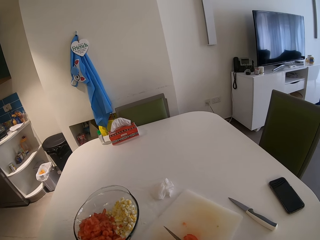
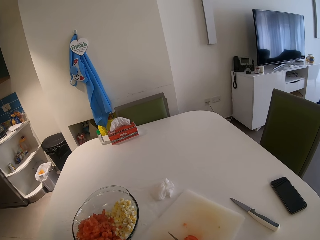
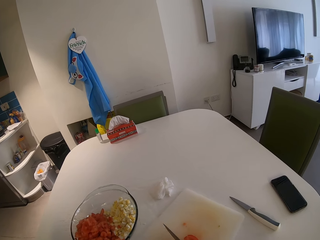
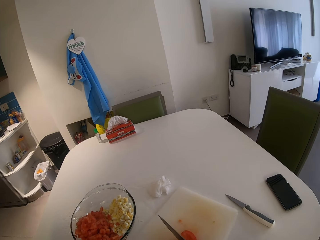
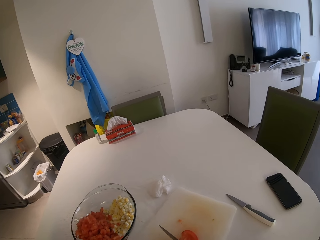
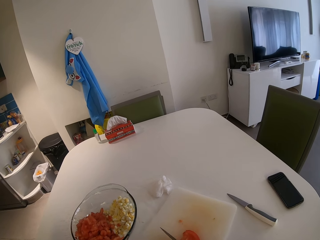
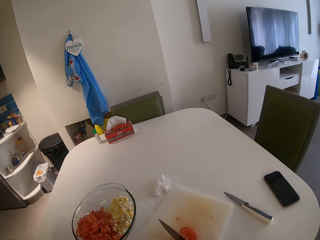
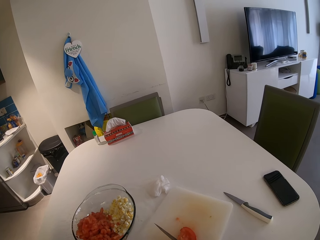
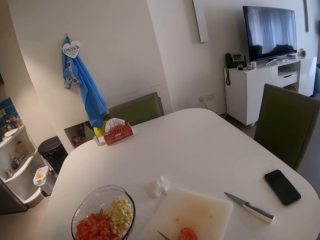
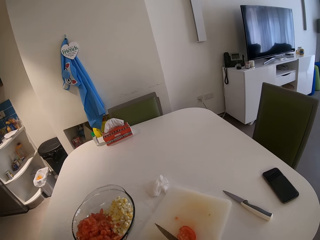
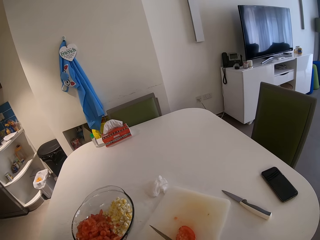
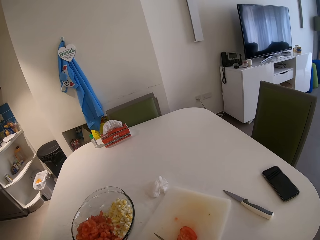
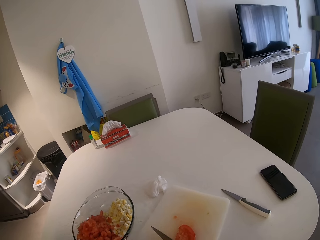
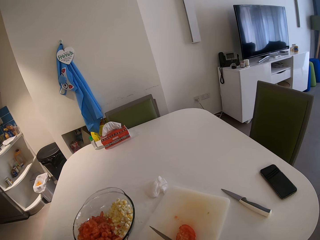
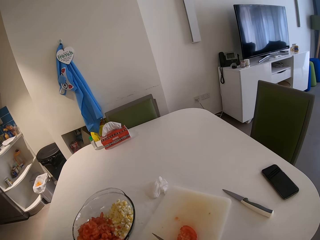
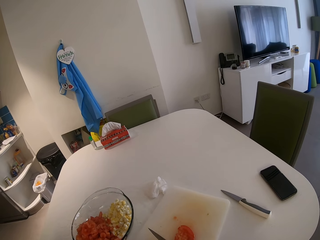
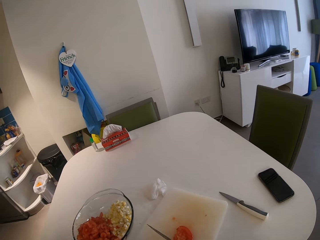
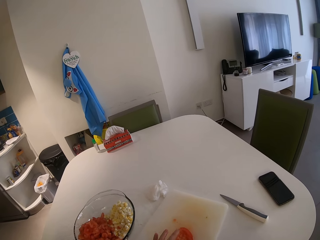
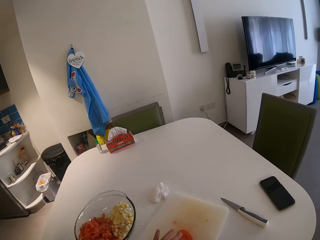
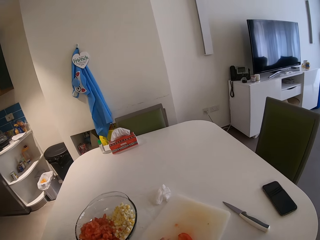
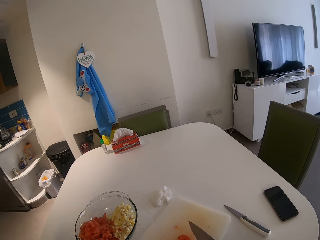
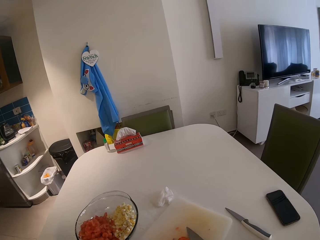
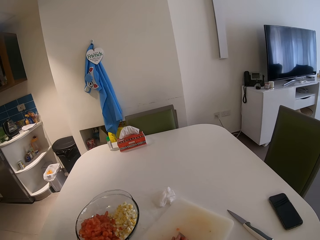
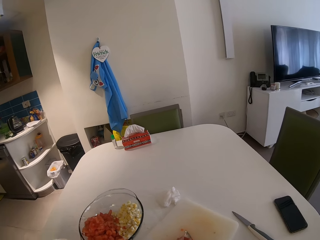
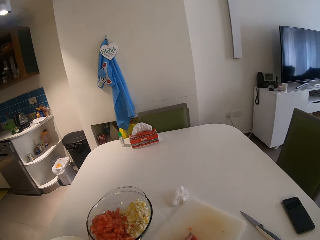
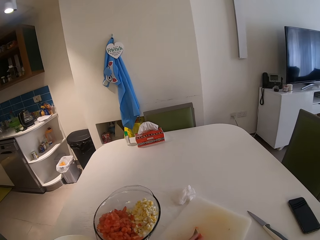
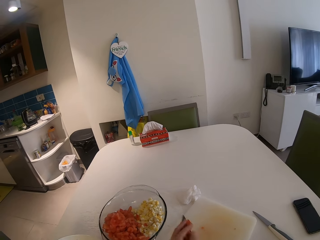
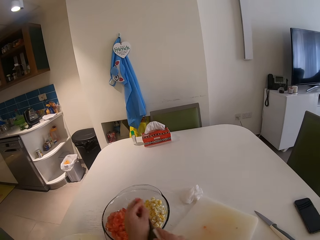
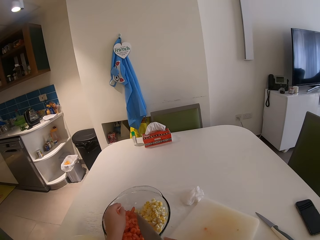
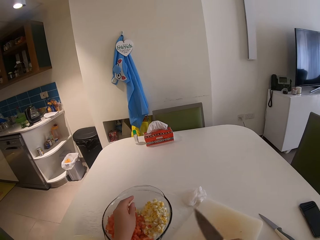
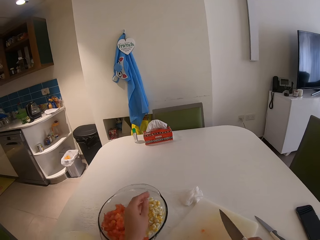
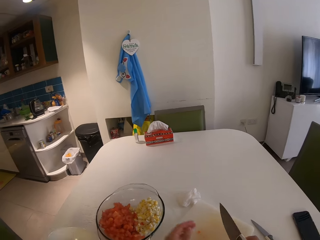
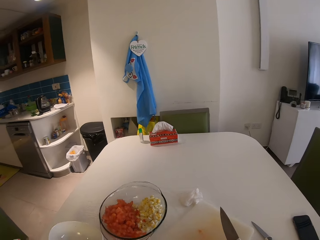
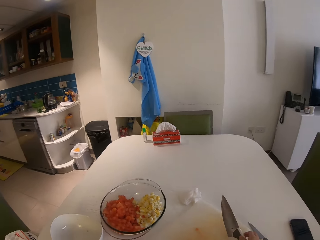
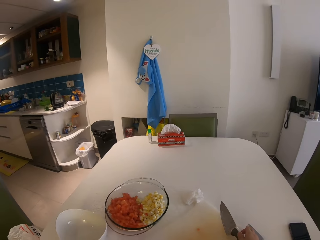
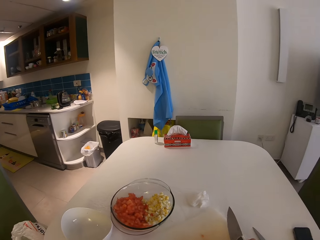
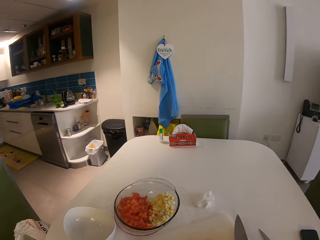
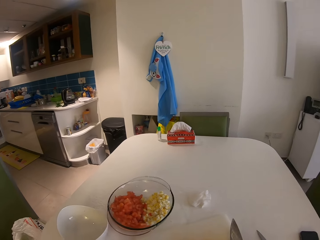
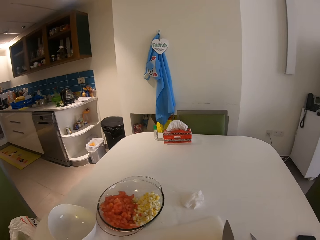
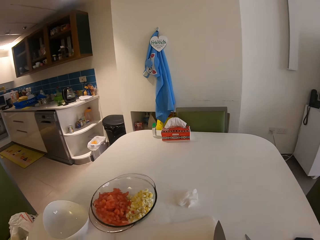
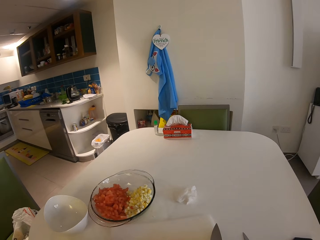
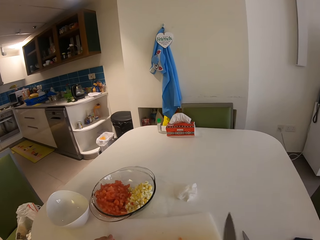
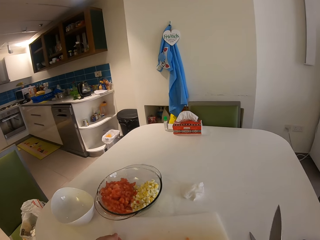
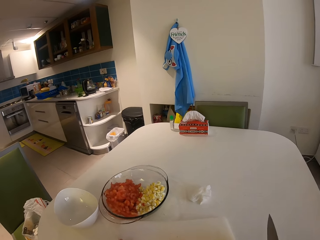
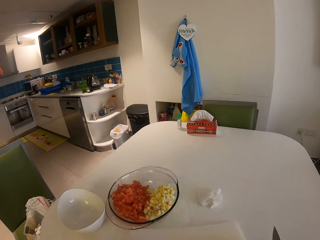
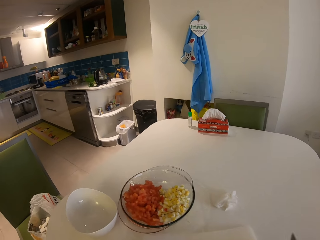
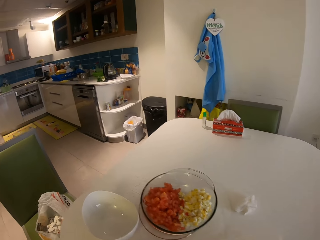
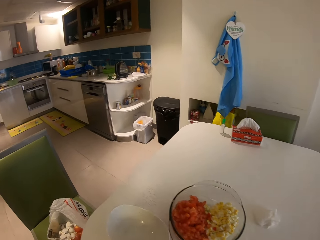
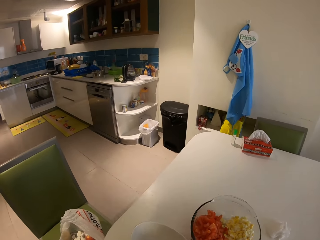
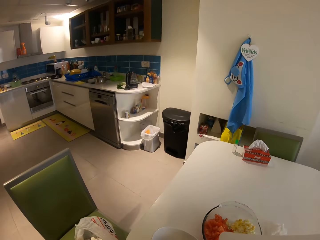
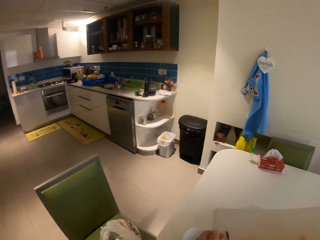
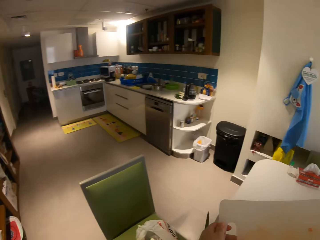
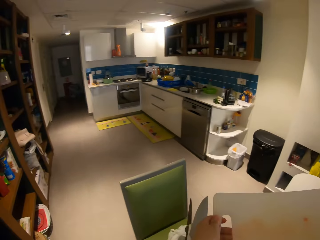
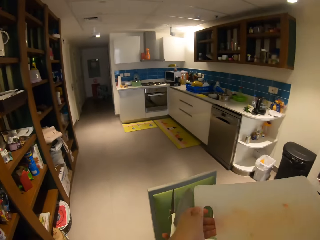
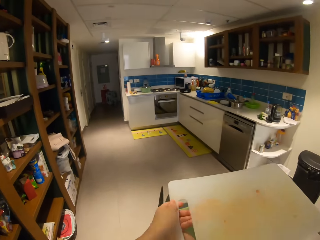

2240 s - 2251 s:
The camera wearer transfers the tomato from the chopping board to the glass bowl with her left hand and the knife in her right hand. She carries the tomatoes. She pulls back both hands. She pulls the chopping board and carries the chopping board. She picks up the knife and the chopping board on the table with both hands. She walks around.

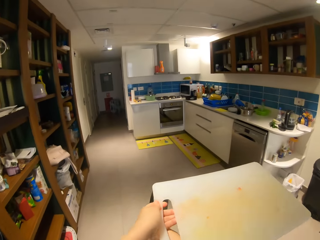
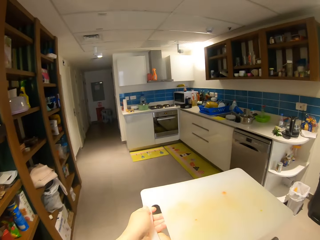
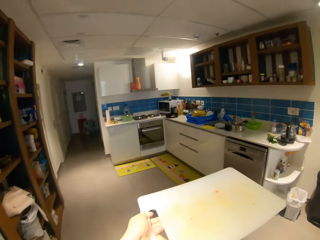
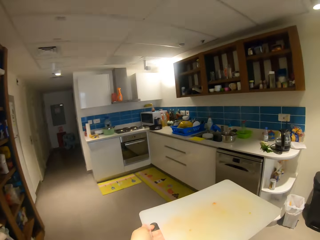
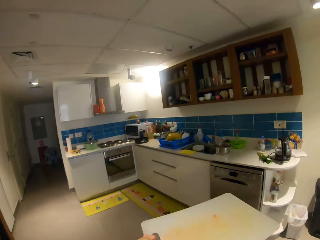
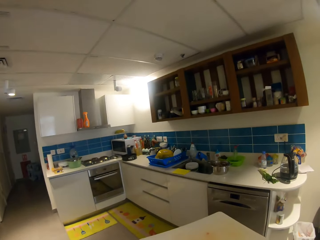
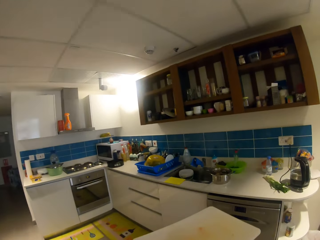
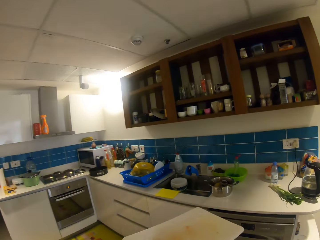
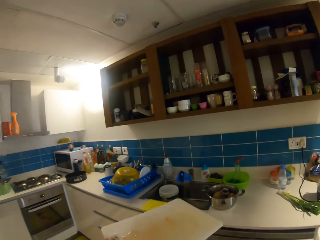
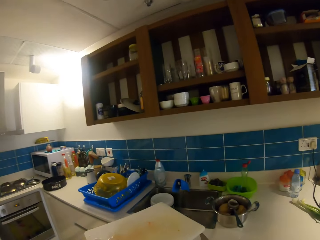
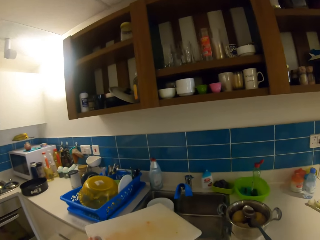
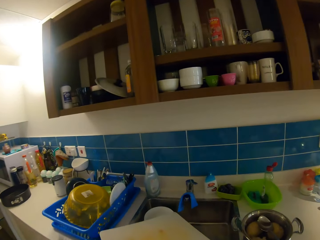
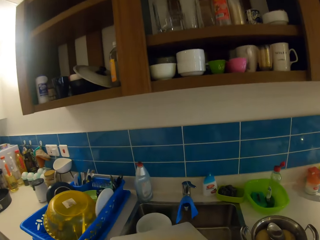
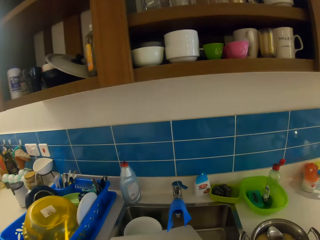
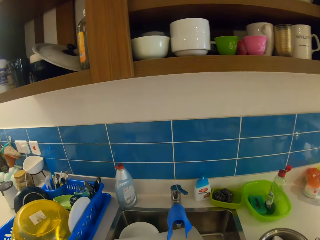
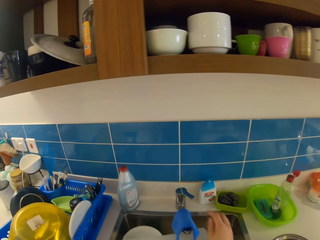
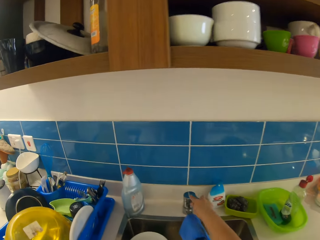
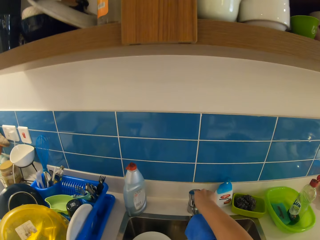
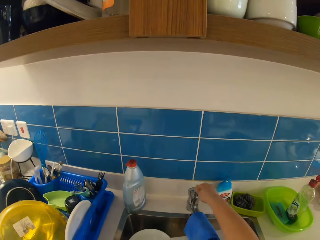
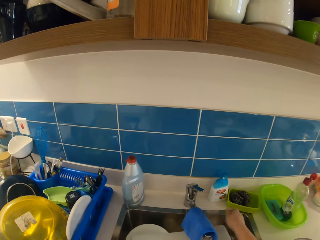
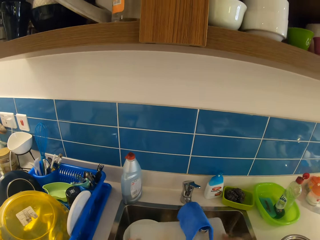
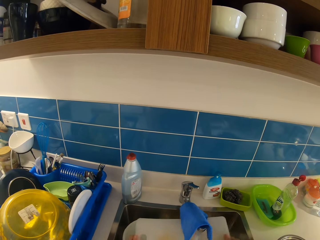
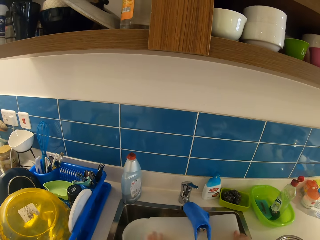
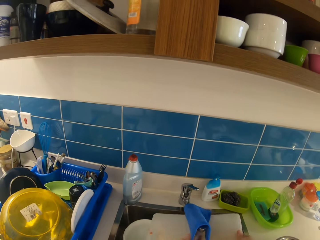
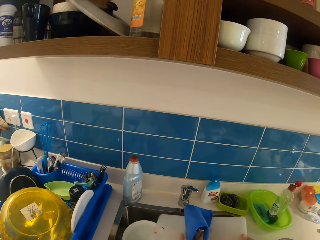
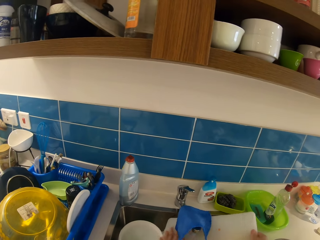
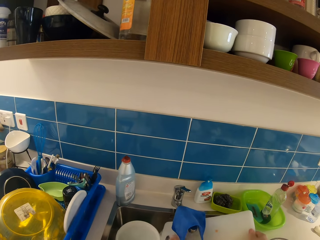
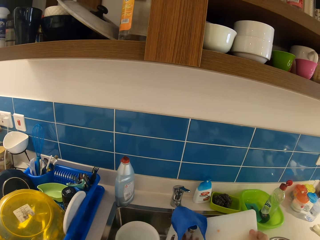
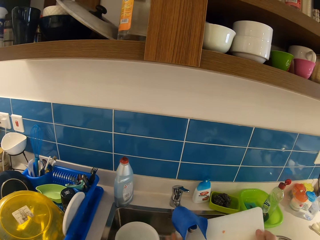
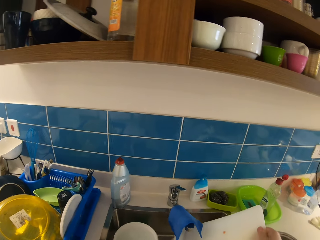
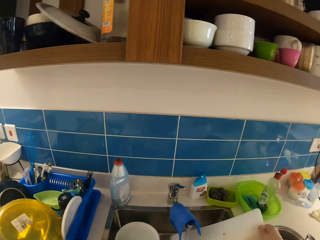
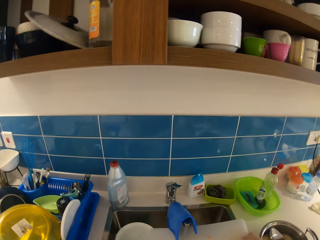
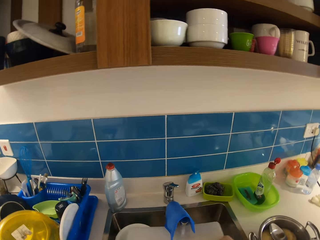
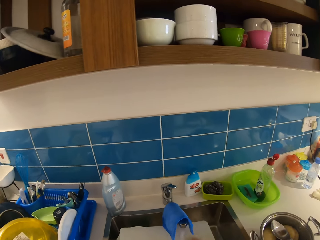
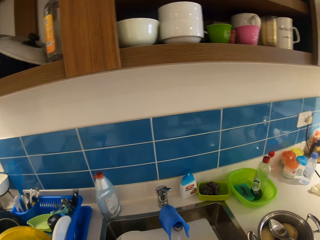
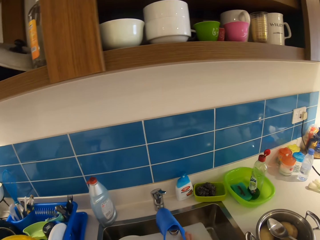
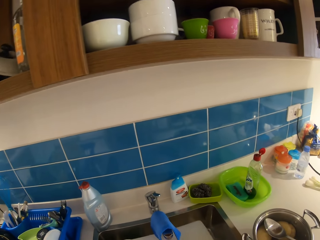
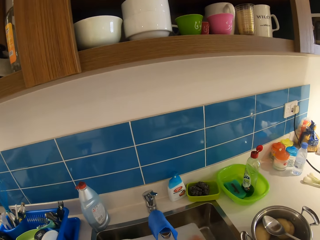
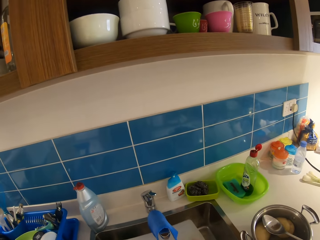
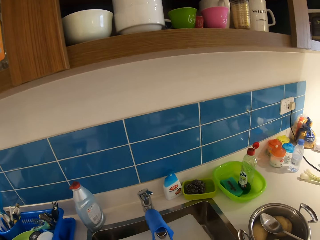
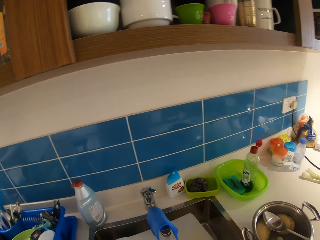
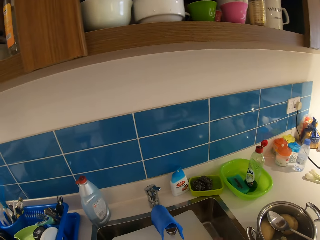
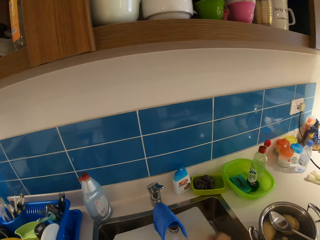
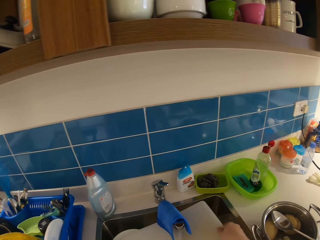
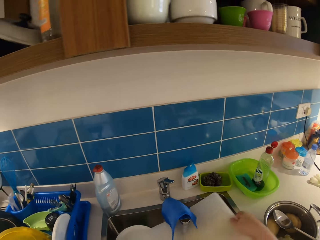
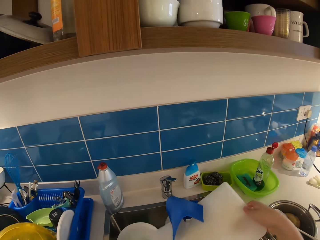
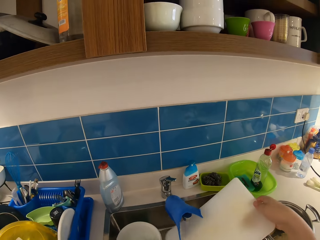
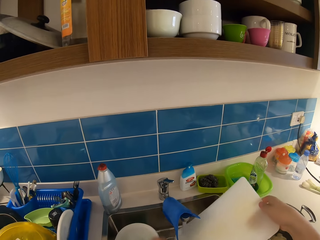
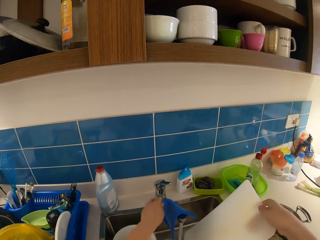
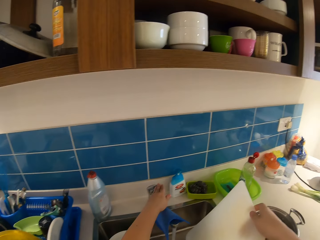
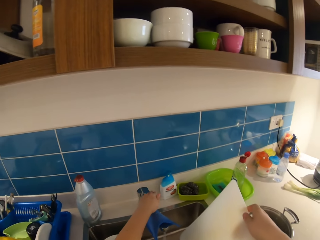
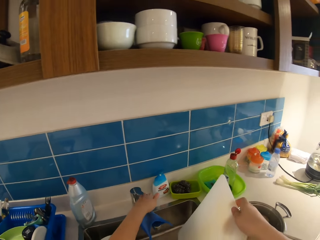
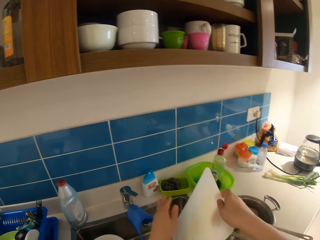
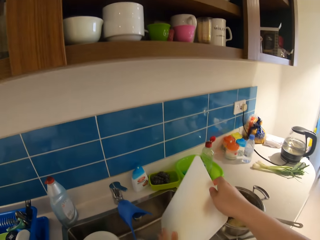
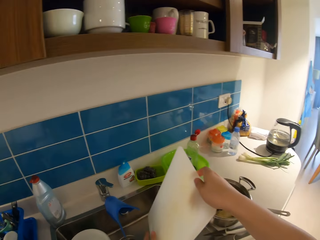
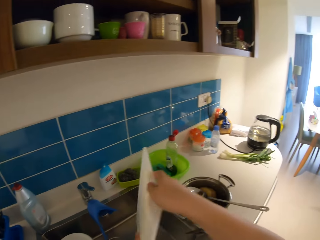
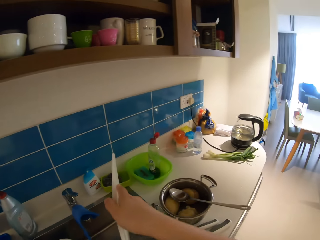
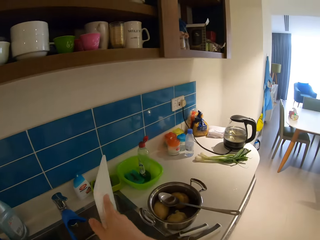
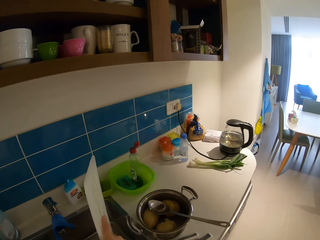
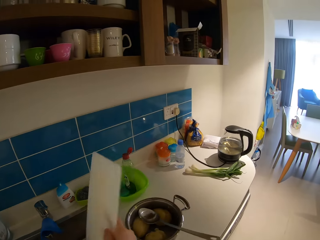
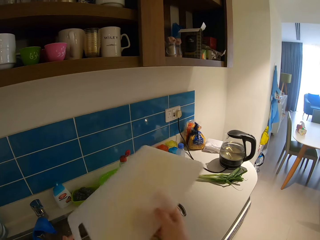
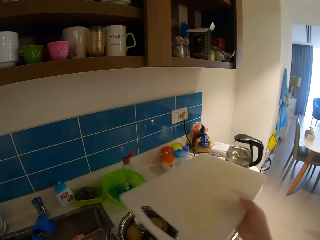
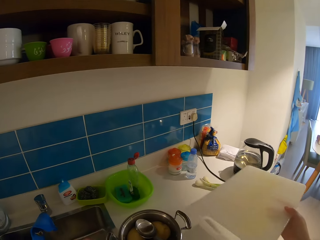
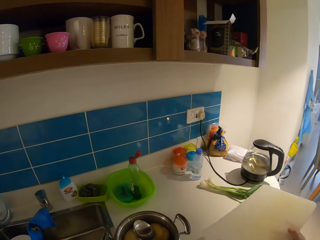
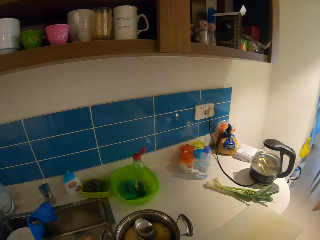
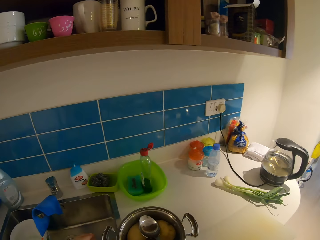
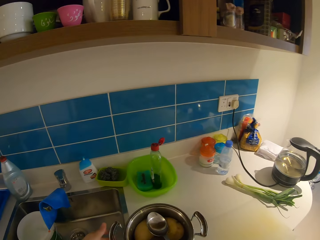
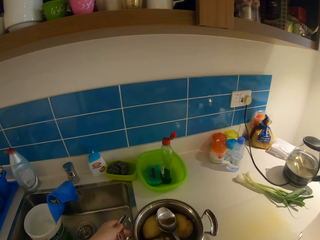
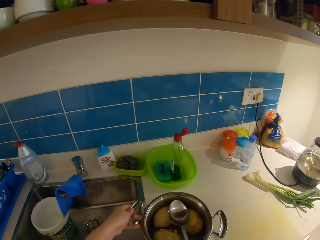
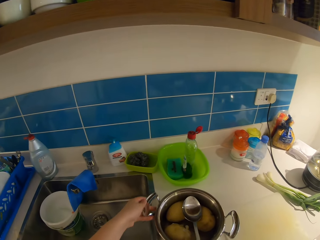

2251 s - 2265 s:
The camera wearer walks into the kitchen. She drops the knives on the sink with her right hand. She turns on the tap with her right hand. She rinses the chopping board with both hands. She turns off the tap with her left hand. She rinses the chopping board. She makes a step. She drops the chopping board on the counter or kitchen table with her right hand.
